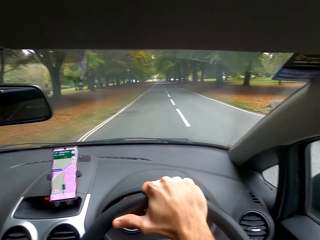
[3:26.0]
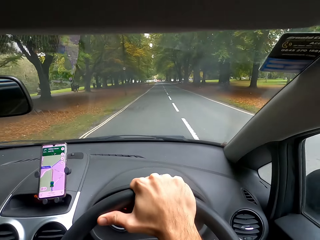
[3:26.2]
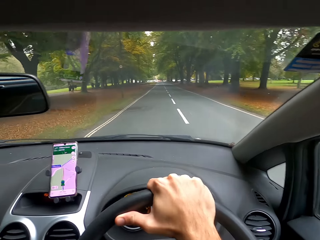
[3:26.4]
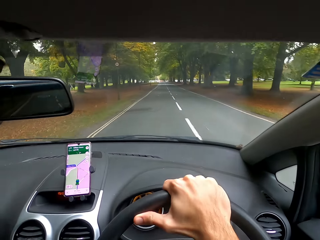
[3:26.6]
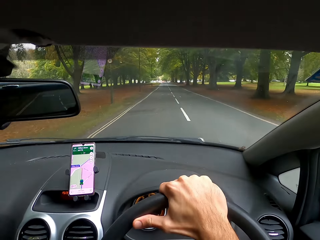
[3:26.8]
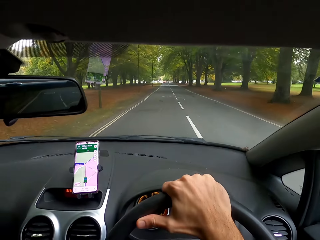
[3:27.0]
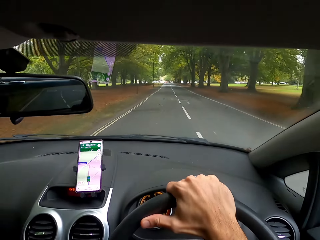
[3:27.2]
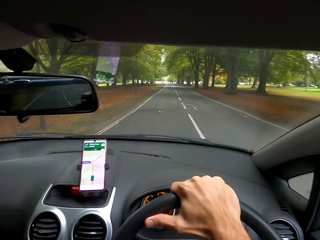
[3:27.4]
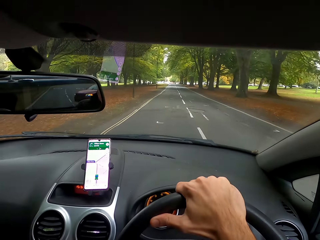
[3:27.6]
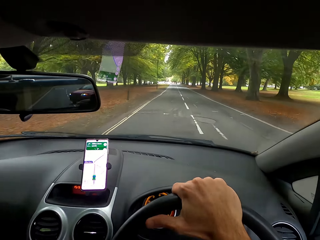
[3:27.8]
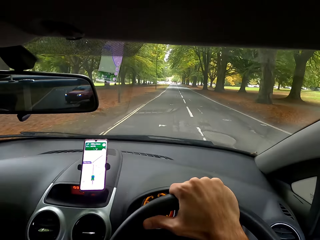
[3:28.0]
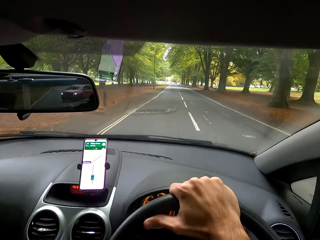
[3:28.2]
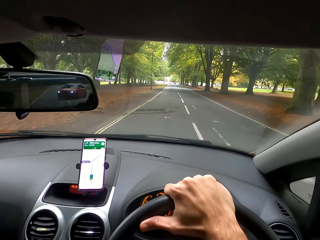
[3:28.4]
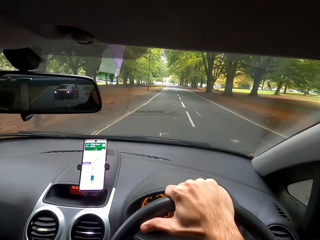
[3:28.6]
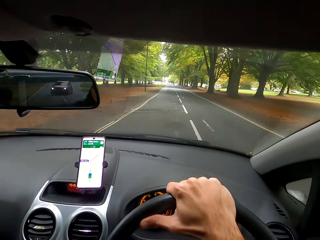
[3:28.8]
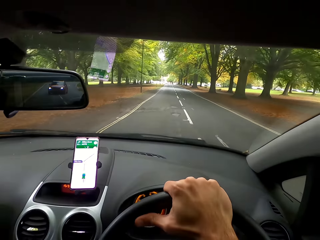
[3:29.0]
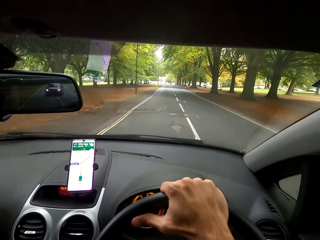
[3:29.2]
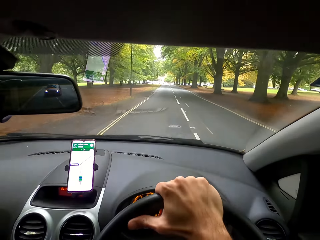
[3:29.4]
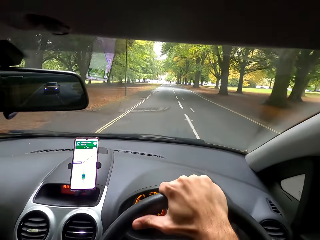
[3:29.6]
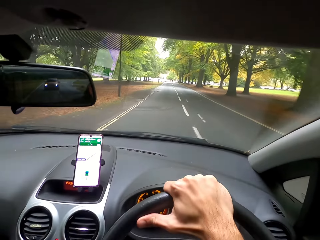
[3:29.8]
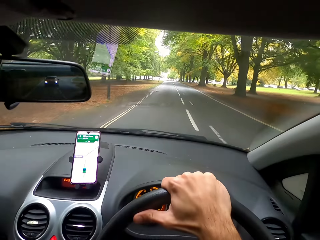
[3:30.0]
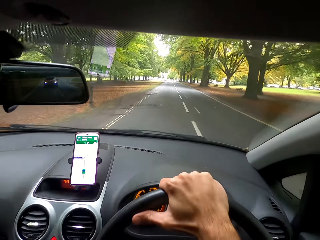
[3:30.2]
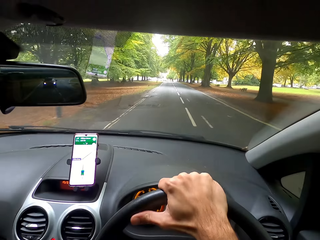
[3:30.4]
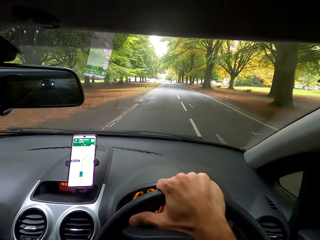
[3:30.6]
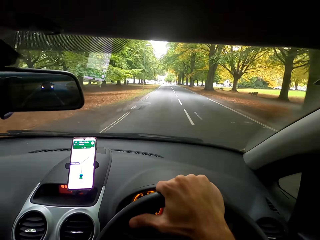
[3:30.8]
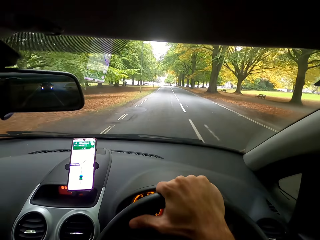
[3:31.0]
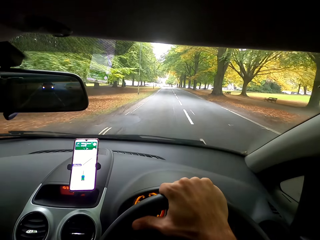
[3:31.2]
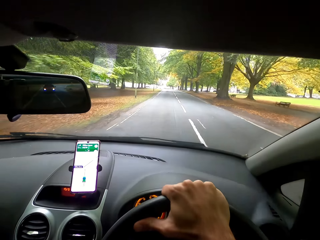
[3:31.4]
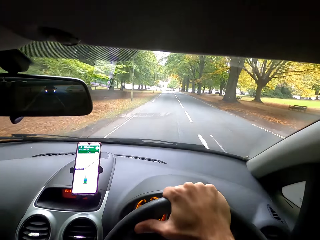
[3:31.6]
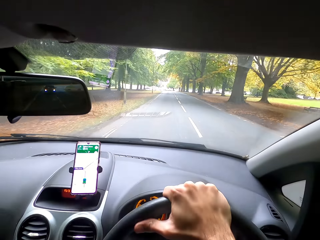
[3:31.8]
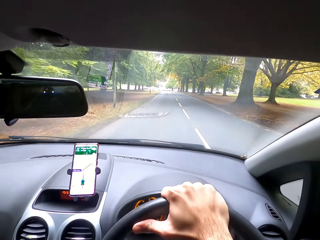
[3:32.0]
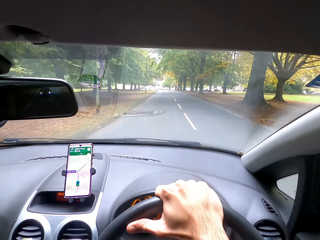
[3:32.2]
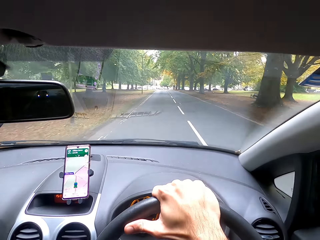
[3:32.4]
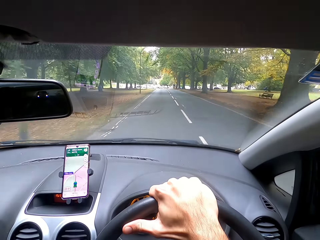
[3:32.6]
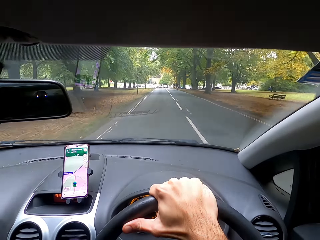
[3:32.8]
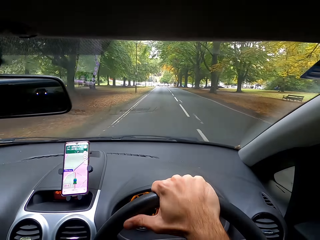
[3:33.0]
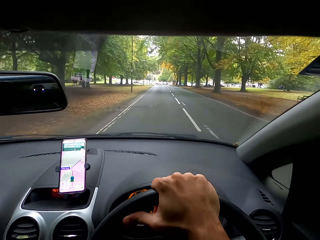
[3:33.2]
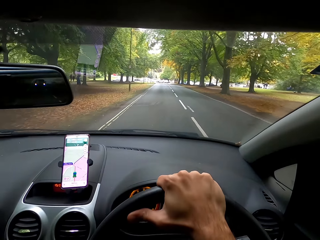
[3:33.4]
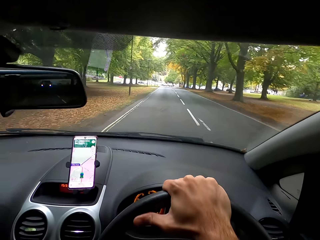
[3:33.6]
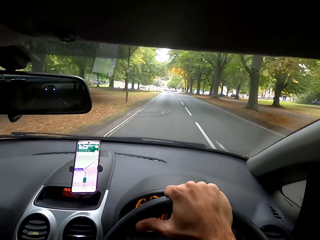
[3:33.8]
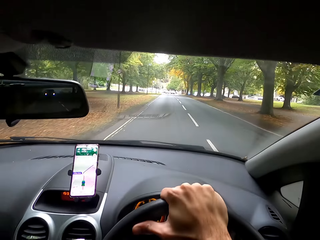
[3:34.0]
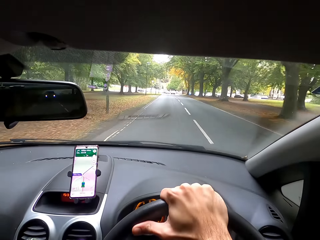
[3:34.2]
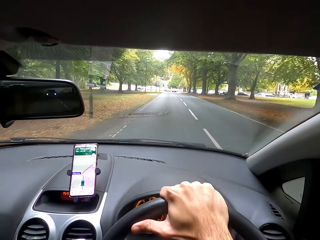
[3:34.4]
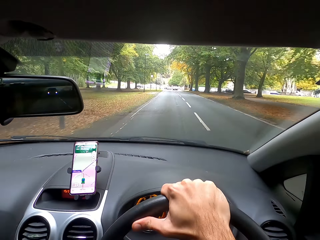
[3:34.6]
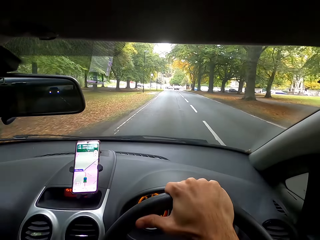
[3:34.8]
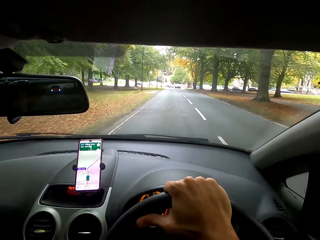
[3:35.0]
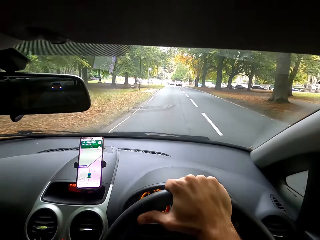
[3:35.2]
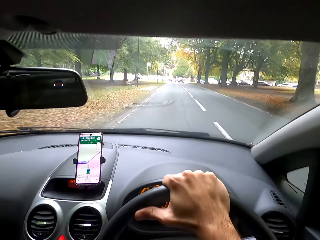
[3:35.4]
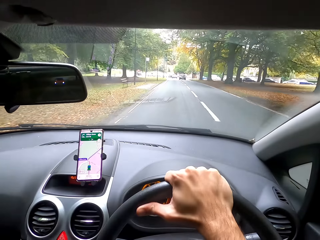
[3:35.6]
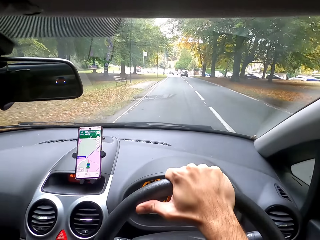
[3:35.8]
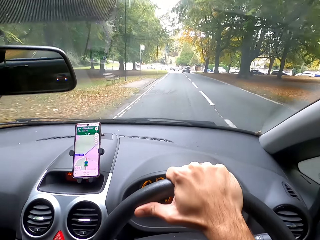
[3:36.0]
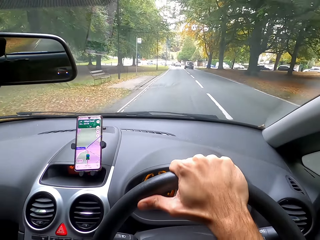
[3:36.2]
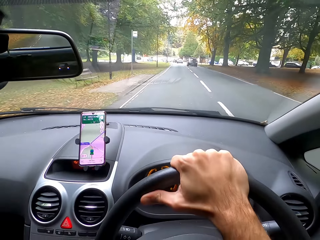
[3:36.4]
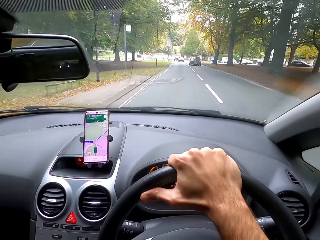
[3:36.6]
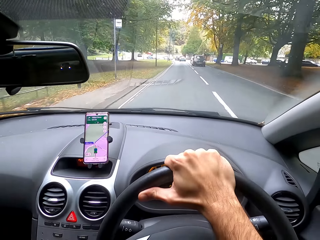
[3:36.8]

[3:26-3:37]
The camera wearer moves the steering wheel. They move the steering wheel again.

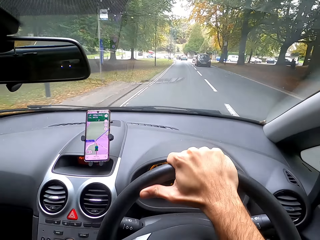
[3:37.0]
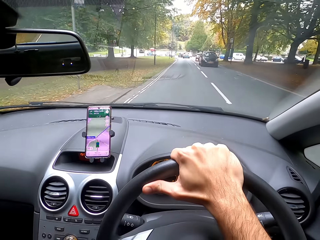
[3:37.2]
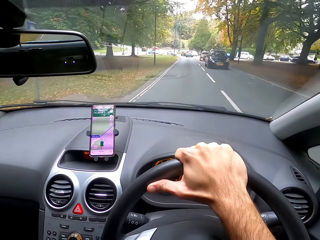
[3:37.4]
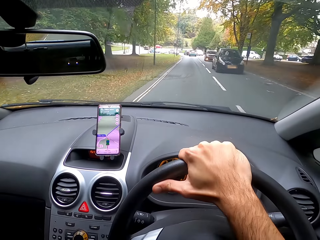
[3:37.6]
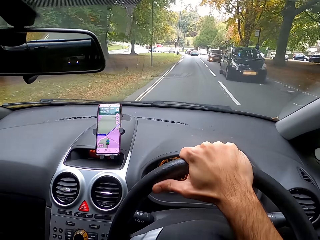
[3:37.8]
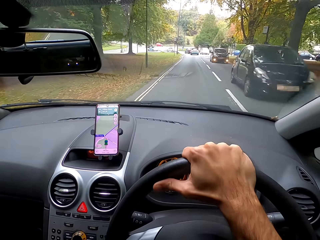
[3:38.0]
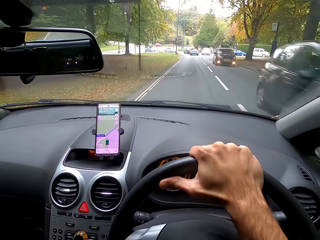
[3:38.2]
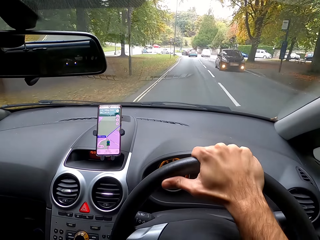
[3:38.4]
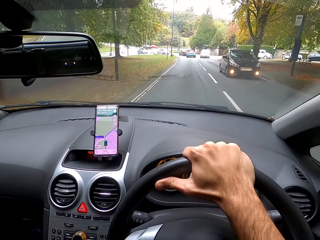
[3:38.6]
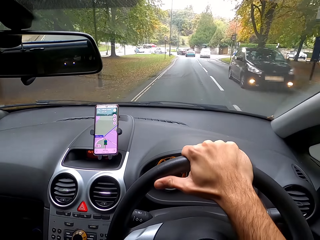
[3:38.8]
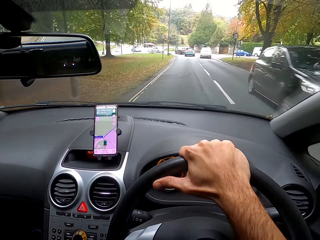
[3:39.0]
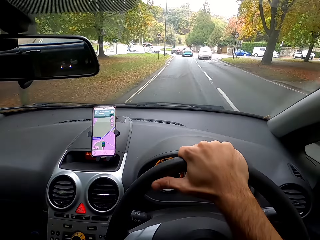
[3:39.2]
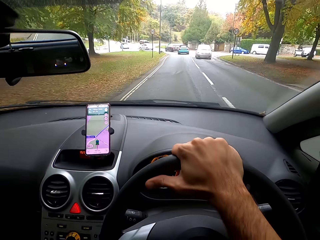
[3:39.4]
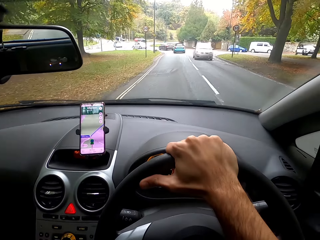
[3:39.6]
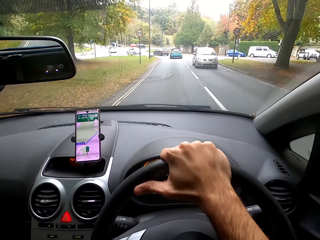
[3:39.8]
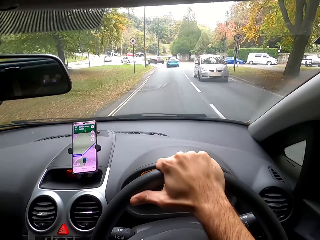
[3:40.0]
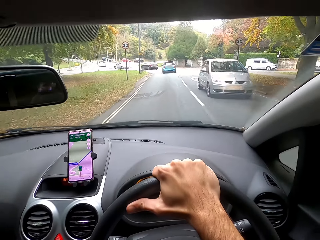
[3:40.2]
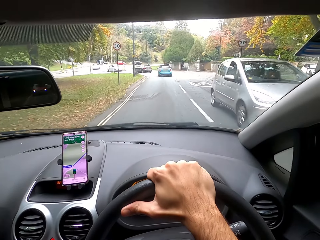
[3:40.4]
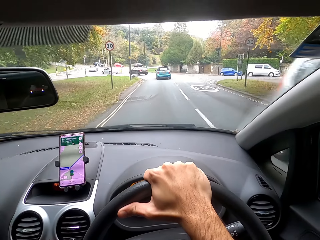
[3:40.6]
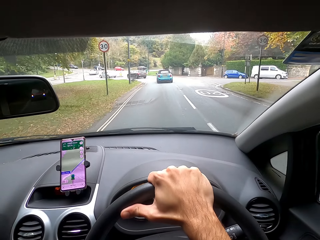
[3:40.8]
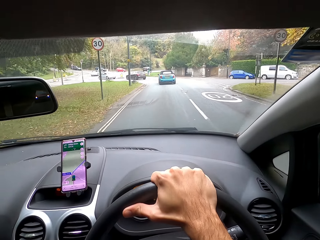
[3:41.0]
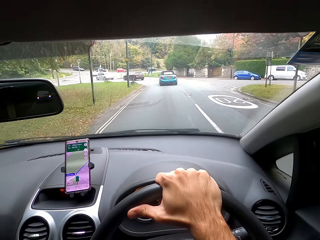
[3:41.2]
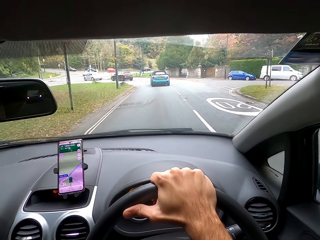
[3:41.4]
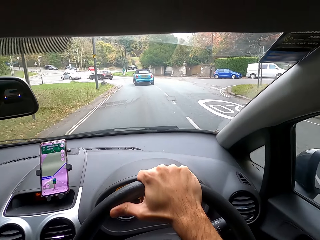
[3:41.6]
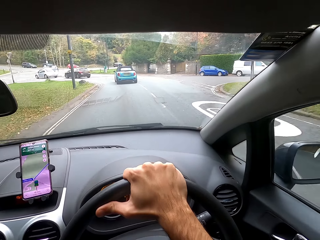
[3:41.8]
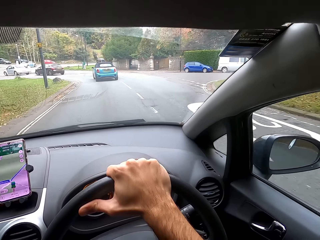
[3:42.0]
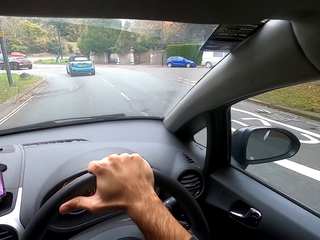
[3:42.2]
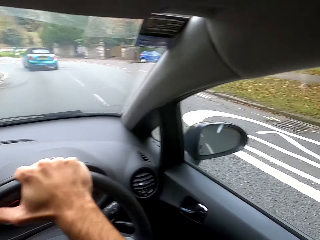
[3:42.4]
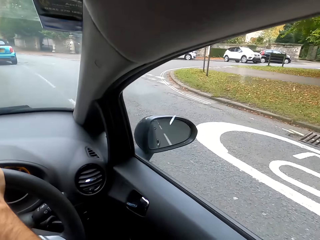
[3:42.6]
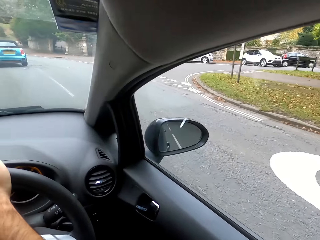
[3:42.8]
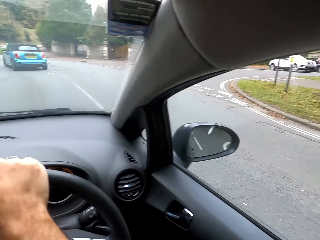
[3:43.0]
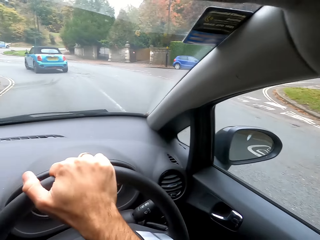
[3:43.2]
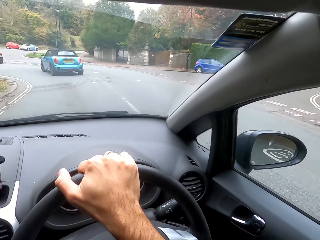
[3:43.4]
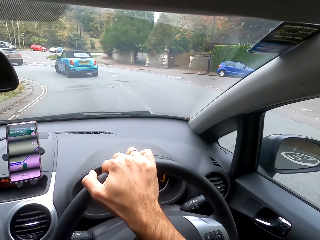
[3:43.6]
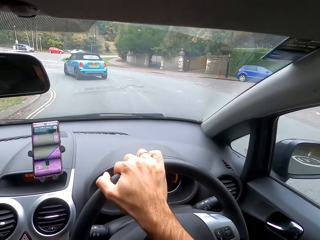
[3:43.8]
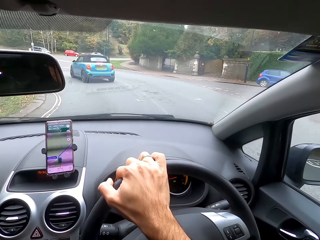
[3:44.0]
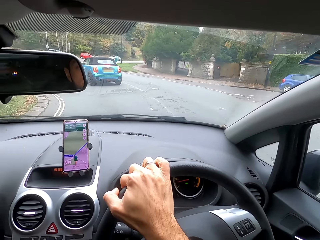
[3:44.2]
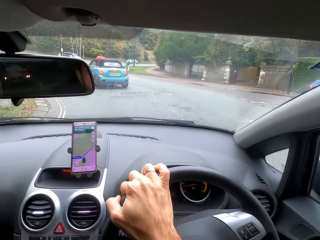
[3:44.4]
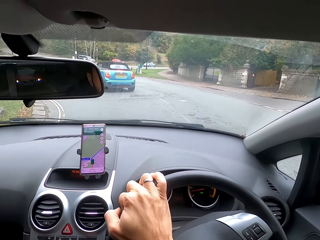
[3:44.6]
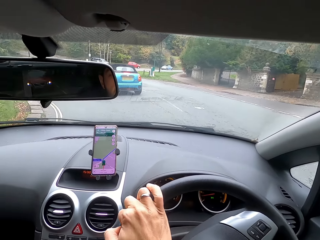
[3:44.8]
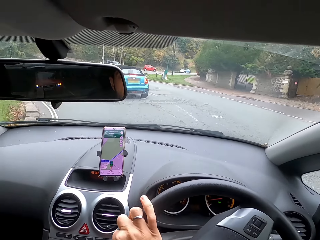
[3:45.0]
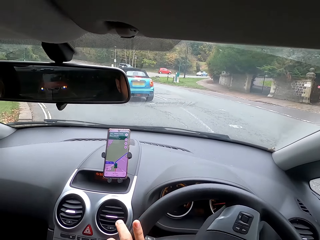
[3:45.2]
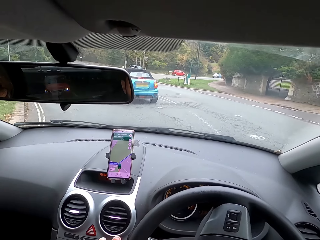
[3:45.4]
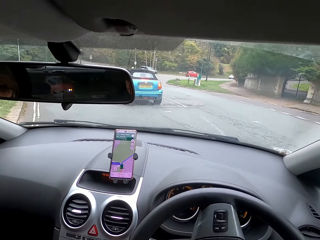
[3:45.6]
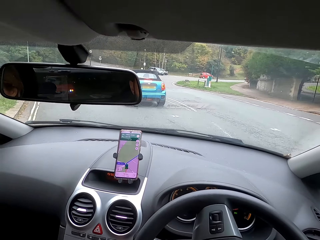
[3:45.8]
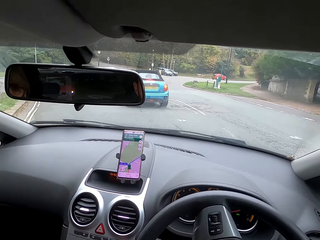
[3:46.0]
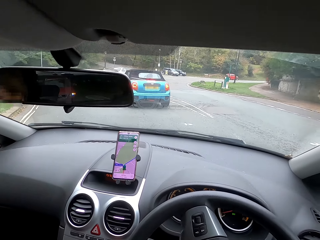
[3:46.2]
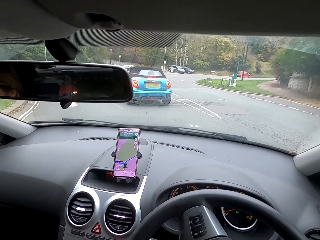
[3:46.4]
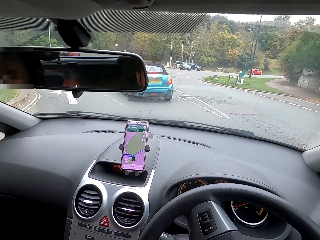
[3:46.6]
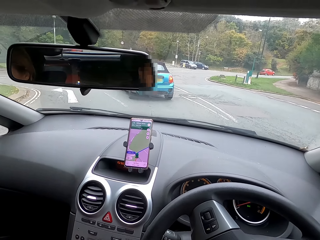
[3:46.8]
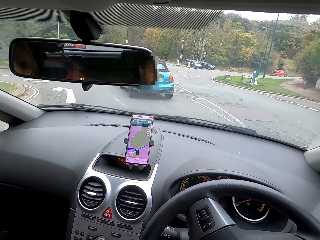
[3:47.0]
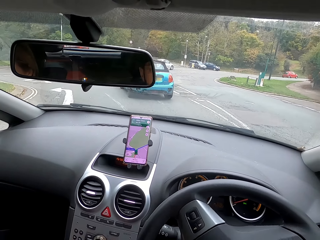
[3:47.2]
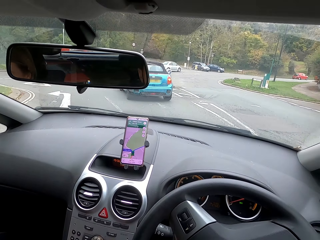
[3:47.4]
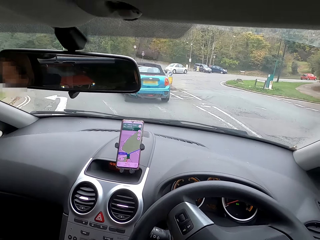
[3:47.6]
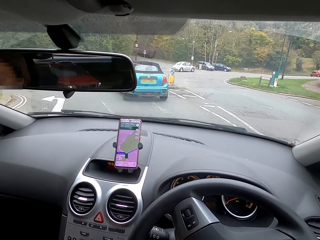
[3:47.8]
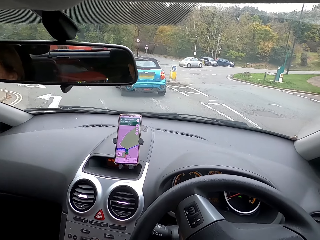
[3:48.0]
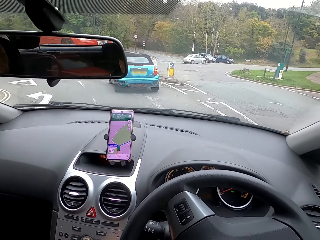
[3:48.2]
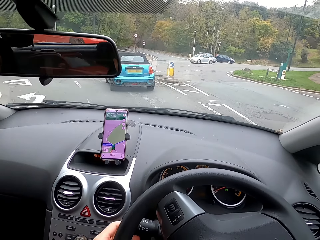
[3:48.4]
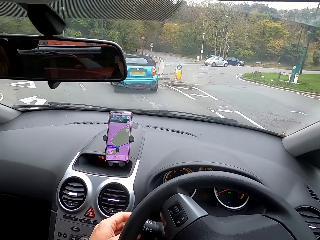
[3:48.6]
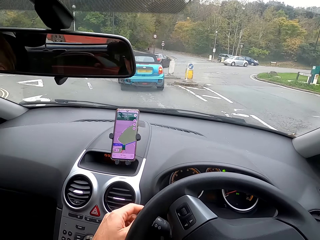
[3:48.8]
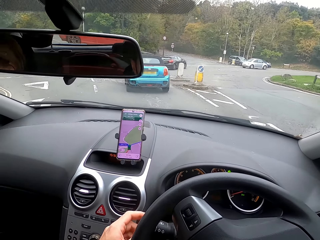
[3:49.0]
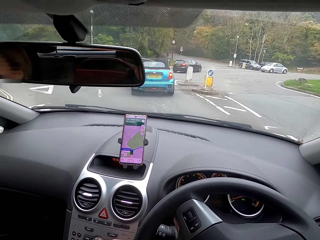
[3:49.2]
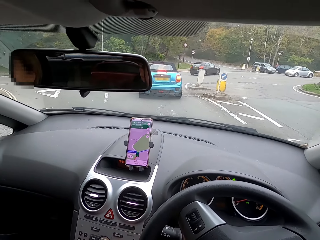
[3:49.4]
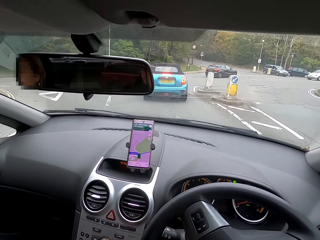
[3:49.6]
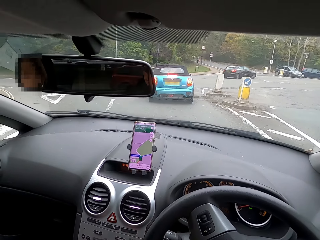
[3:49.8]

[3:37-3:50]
The camera wearer moves the steering wheel. They move the steering wheel again.
